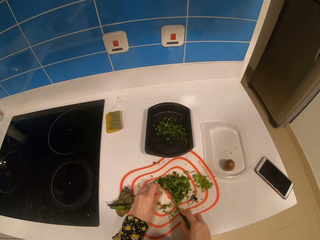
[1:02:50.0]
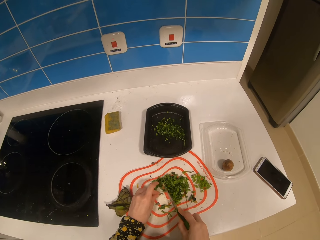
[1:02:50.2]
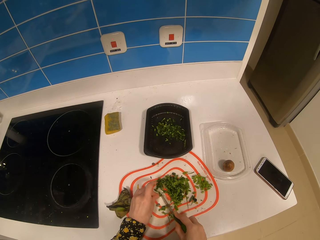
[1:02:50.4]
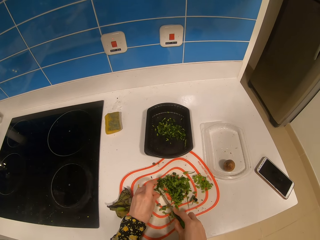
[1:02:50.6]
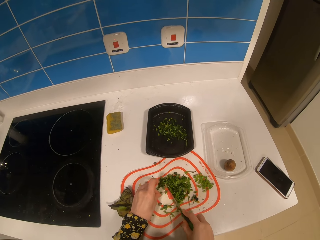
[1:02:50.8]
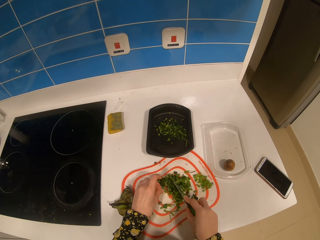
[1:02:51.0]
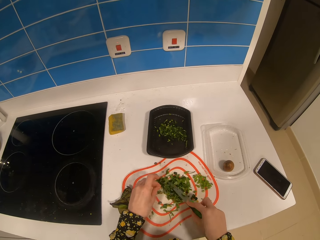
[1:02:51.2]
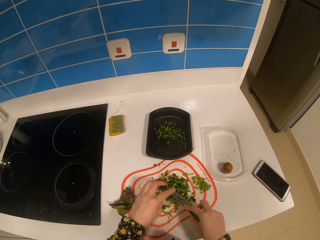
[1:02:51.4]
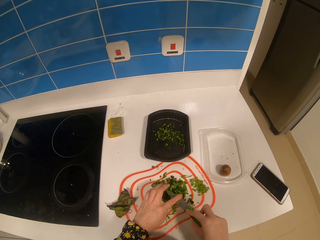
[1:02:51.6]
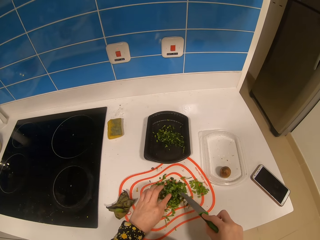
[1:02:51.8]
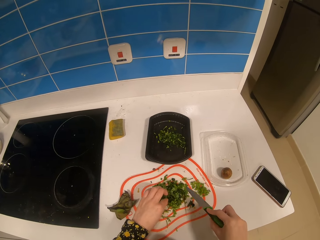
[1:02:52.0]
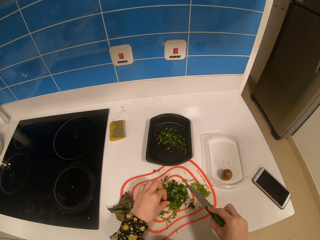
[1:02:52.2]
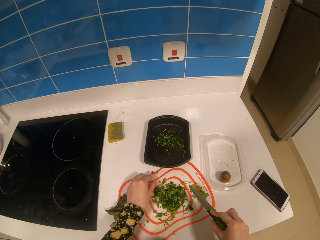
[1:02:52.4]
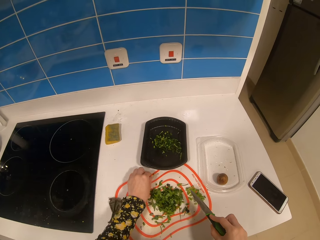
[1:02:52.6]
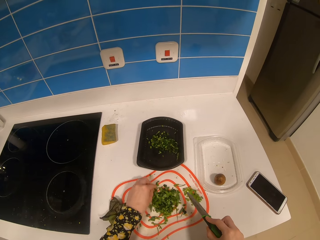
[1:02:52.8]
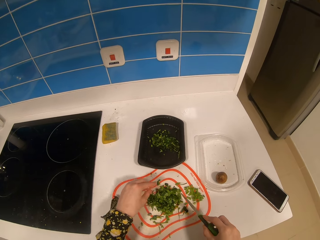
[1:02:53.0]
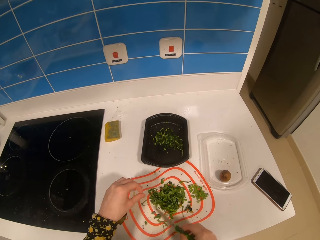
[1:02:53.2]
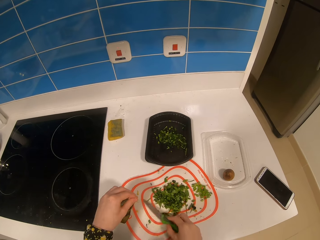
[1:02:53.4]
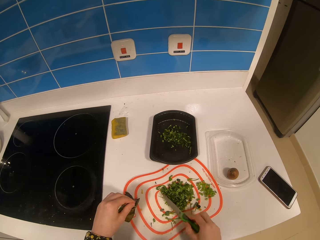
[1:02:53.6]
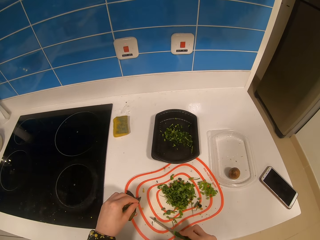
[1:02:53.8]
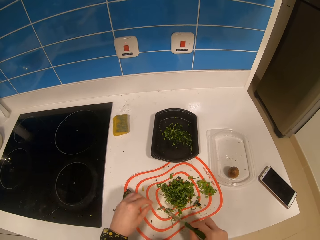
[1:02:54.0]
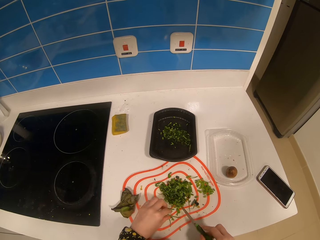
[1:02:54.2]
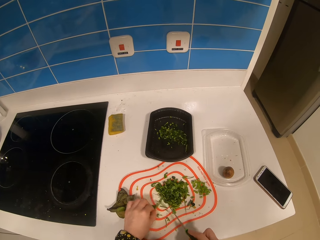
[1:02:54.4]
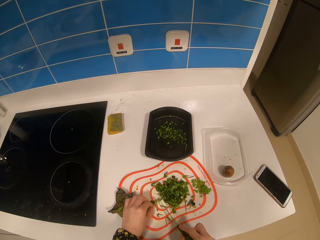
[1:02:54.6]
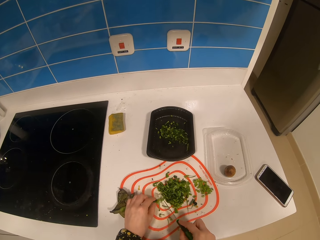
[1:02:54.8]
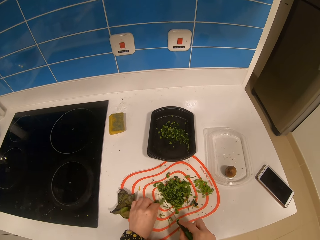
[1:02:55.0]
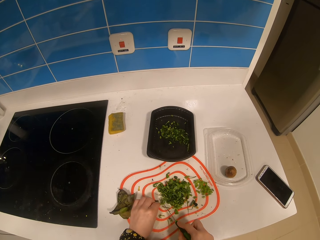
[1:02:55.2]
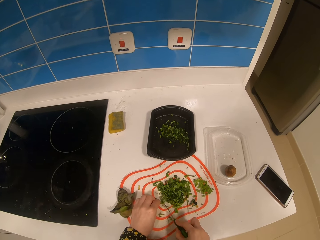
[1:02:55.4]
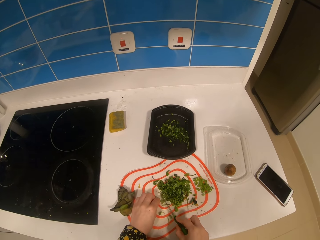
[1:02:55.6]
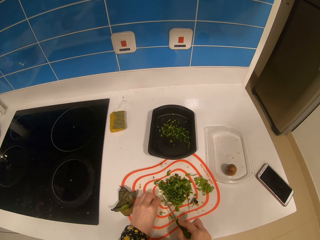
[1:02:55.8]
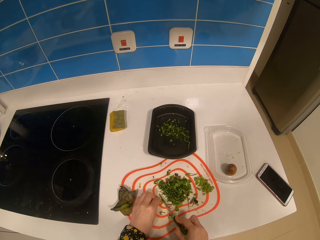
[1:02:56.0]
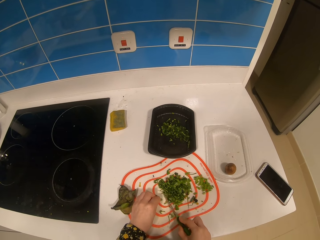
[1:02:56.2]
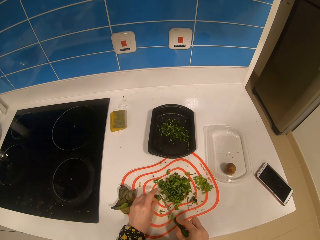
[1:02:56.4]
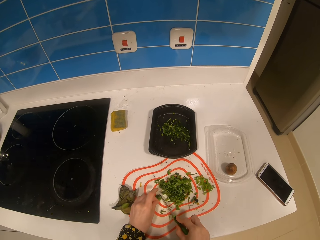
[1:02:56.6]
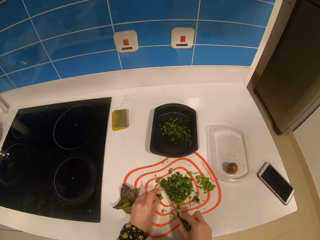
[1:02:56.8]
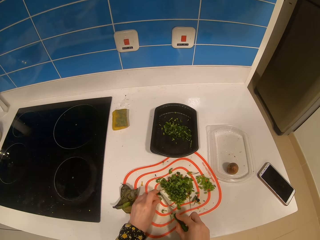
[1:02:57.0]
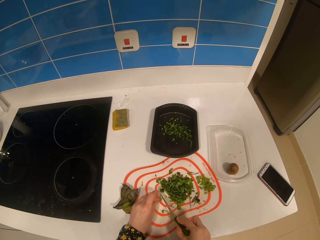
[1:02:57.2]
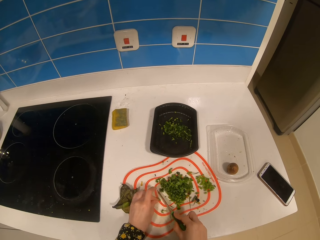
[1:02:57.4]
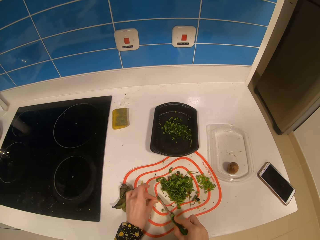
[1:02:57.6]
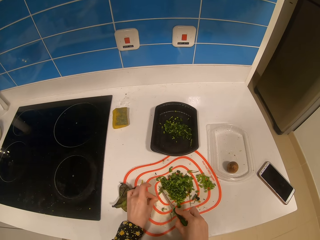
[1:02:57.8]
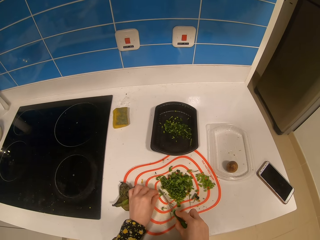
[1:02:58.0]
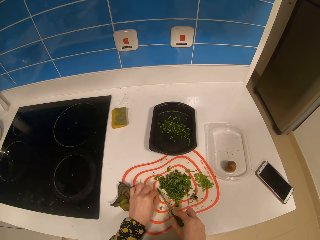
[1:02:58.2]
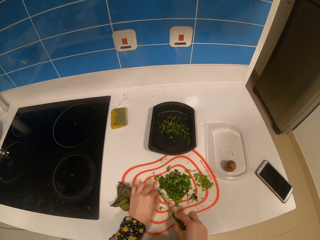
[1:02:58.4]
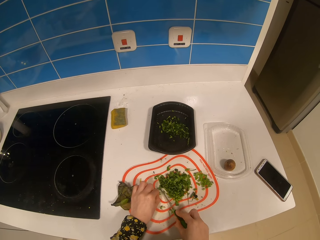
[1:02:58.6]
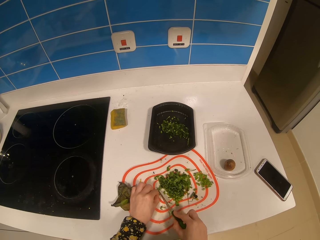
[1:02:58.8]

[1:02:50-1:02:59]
The camera wearer wipes the knife with the finger. They move vegetables with a knife in the platter. They cut the vegetable with the knife.

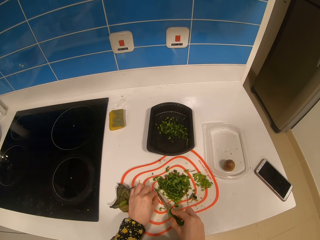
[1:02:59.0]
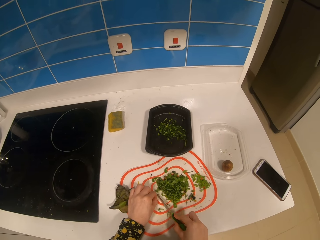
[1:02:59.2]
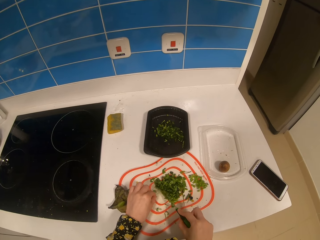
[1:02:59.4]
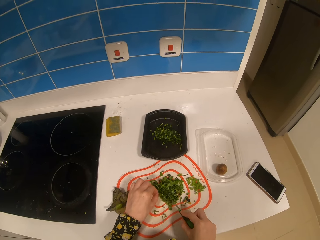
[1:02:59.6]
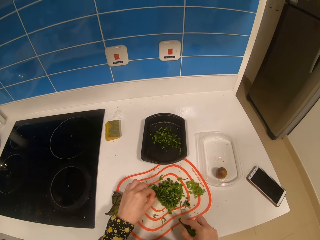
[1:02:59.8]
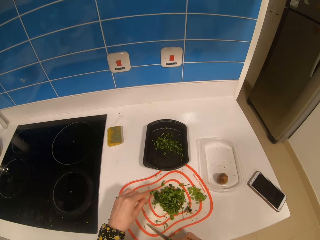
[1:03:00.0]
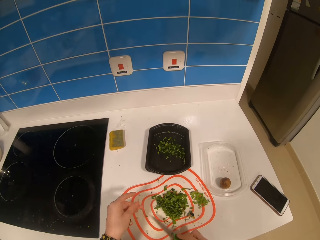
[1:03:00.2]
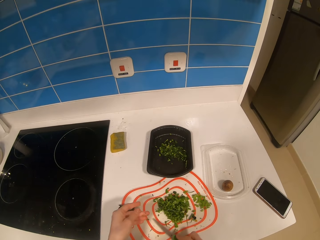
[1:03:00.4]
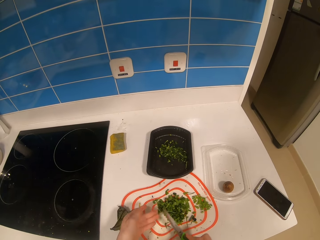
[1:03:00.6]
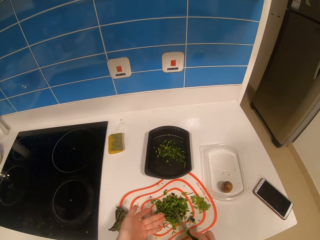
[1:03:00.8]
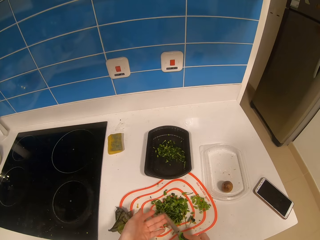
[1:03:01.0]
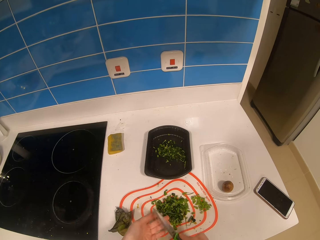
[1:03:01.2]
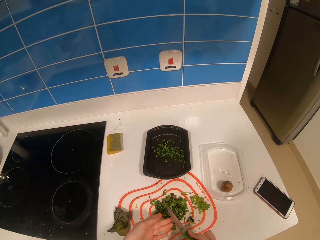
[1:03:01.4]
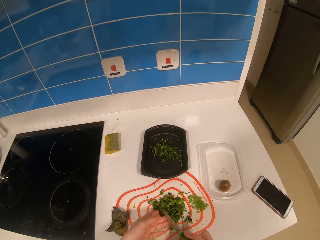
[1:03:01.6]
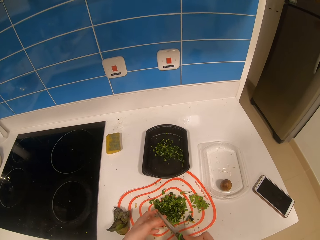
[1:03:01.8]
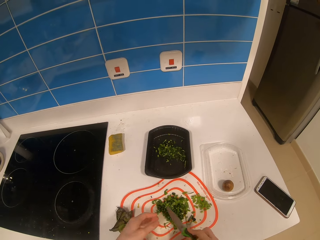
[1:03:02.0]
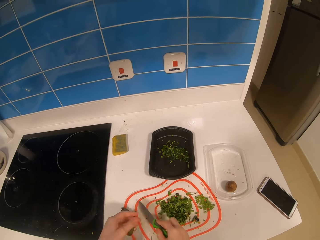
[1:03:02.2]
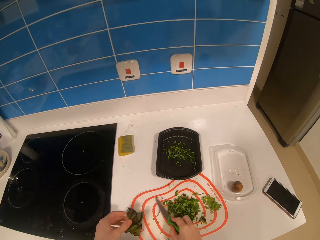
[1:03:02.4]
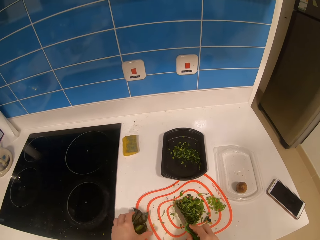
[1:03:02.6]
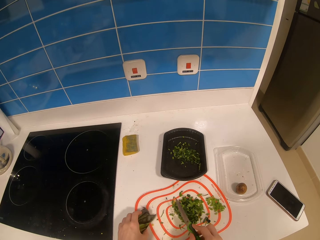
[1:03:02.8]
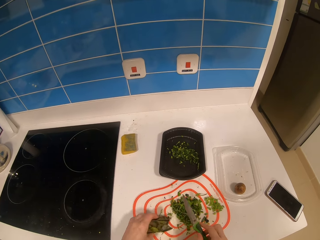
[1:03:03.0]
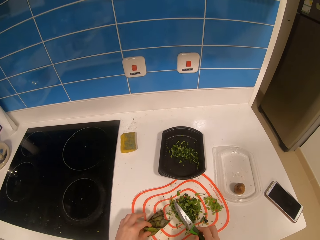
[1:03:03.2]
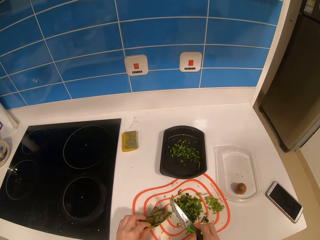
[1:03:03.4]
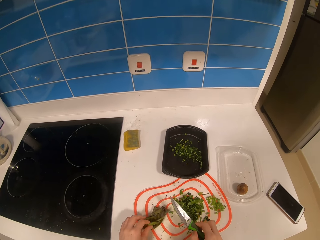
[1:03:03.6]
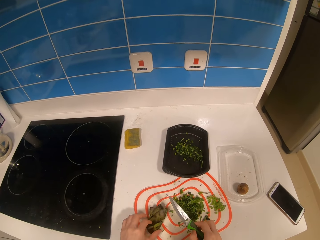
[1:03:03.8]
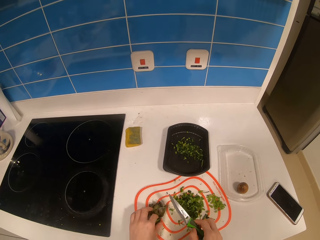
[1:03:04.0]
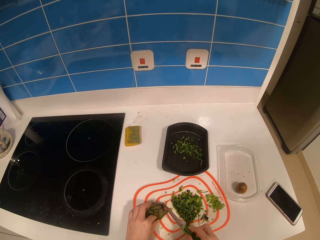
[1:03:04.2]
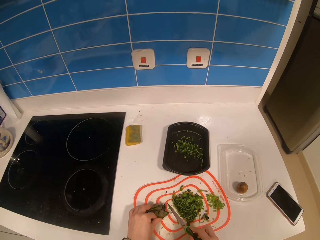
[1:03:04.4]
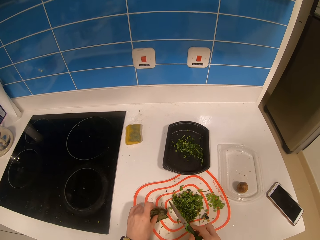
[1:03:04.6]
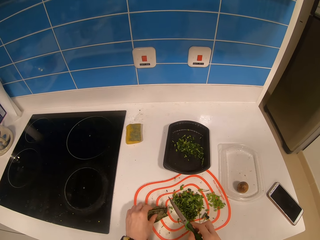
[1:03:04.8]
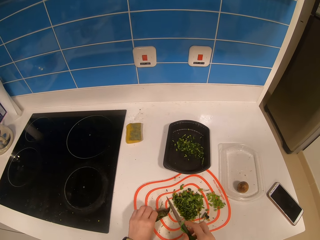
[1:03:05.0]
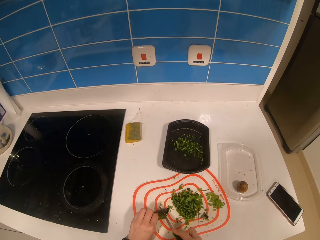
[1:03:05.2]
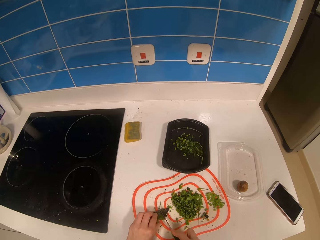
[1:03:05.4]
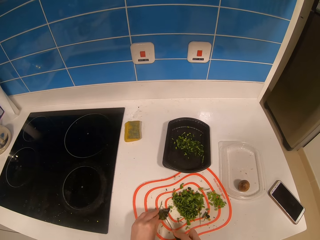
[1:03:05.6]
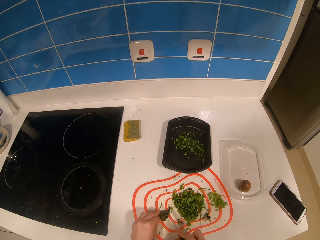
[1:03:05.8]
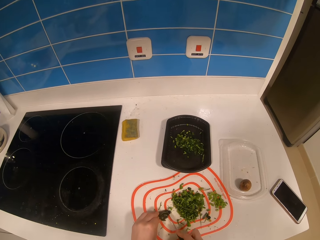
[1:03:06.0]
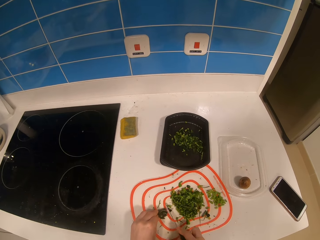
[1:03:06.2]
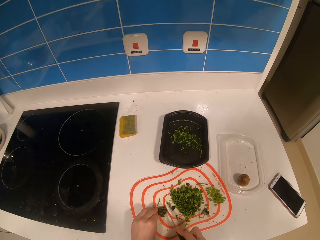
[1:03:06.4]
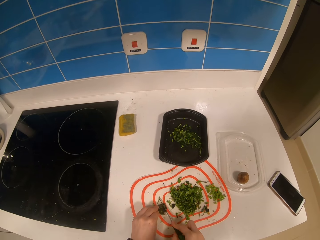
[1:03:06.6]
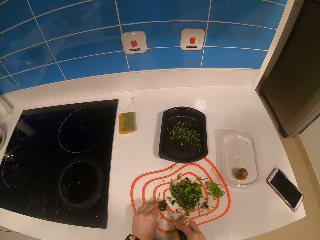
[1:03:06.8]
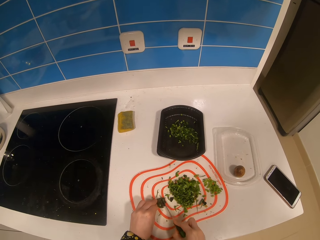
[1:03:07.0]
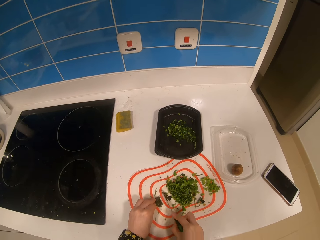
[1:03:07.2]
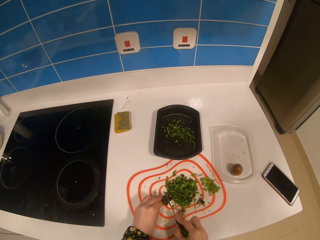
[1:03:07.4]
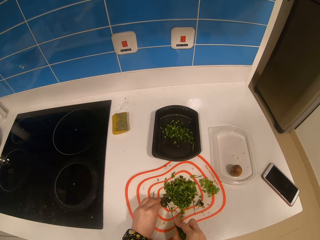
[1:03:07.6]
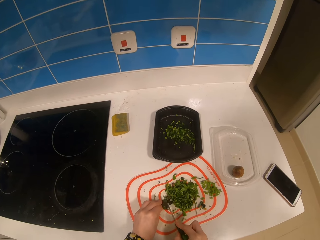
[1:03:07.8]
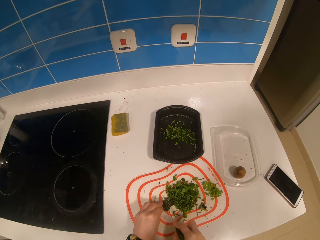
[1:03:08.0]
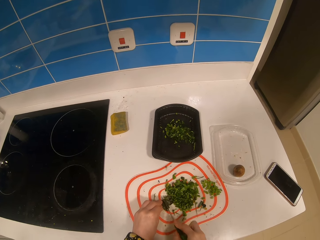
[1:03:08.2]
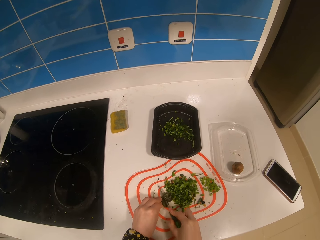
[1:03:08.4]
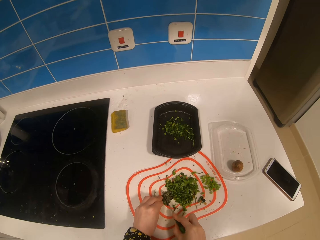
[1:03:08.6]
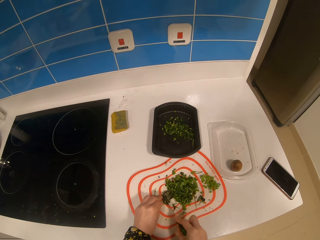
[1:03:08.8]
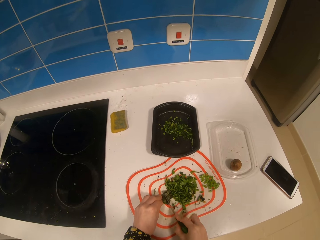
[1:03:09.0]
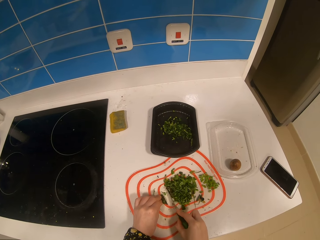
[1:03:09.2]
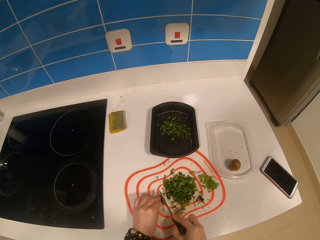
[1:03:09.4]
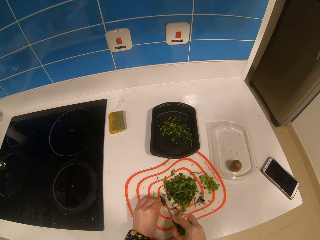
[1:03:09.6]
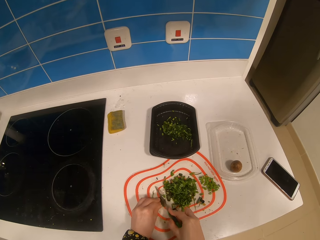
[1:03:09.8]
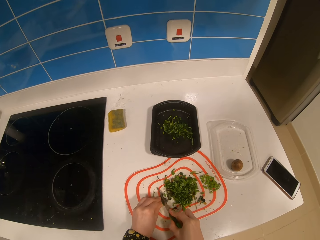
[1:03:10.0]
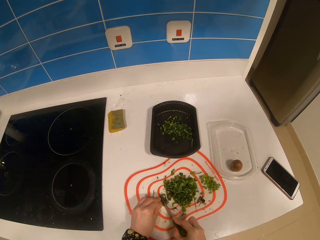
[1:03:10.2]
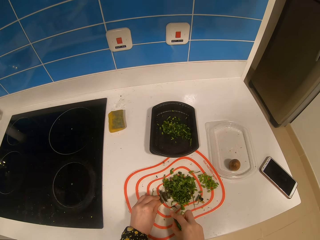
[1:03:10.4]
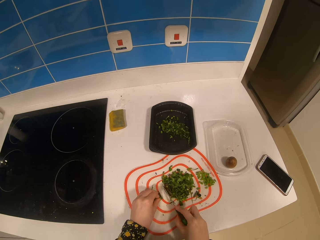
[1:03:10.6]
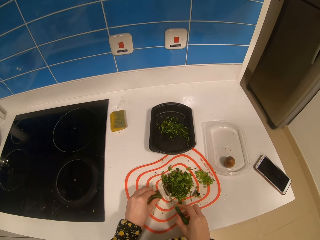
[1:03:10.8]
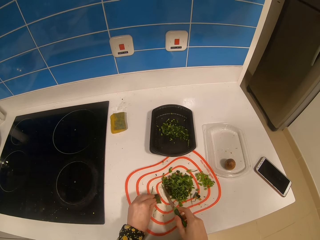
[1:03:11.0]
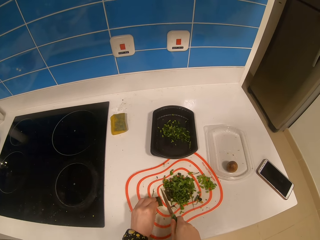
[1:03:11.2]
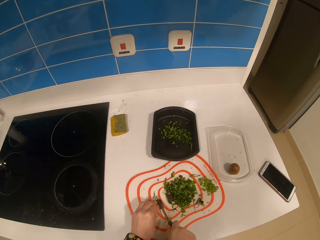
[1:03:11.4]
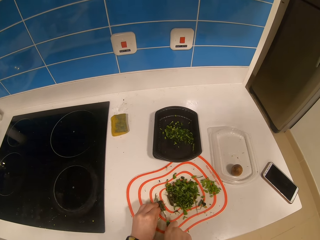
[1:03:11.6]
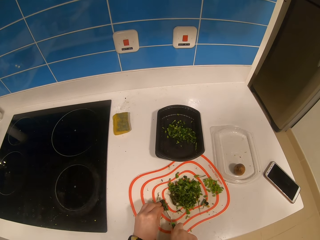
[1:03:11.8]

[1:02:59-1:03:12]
The camera wearer moves vegetables with a knife in the platter. They scratch the hand with the knife. They scratch the platter with the knife. They move the vegetable in the platter. They cut the vegetable with the knife.
